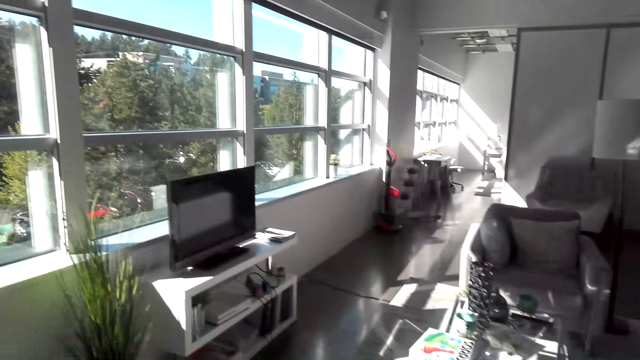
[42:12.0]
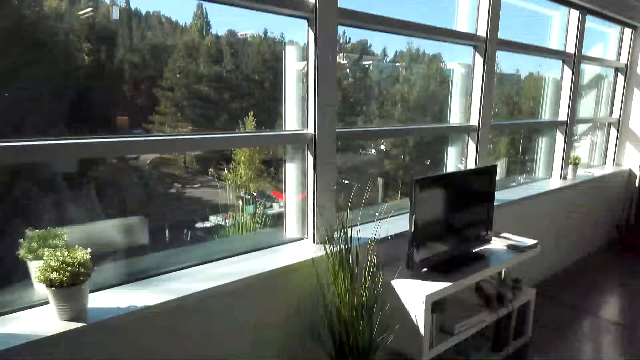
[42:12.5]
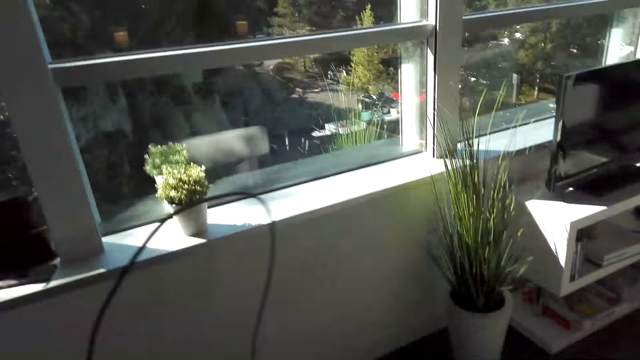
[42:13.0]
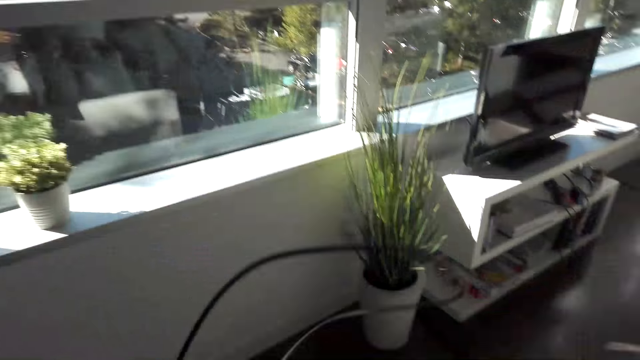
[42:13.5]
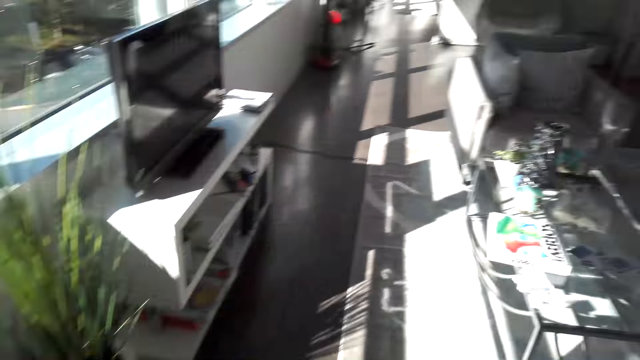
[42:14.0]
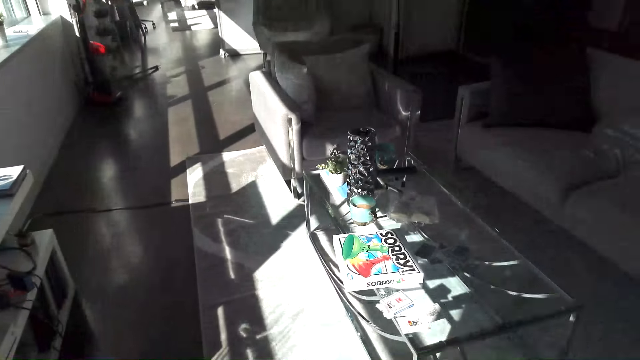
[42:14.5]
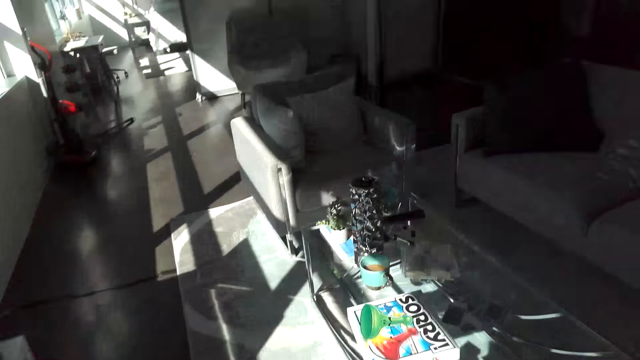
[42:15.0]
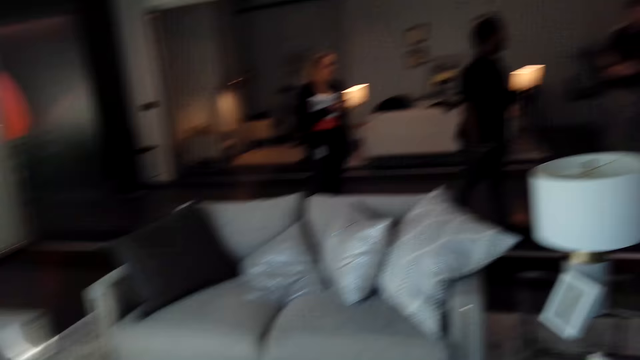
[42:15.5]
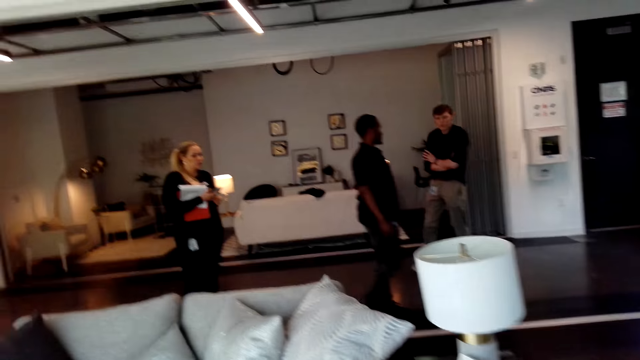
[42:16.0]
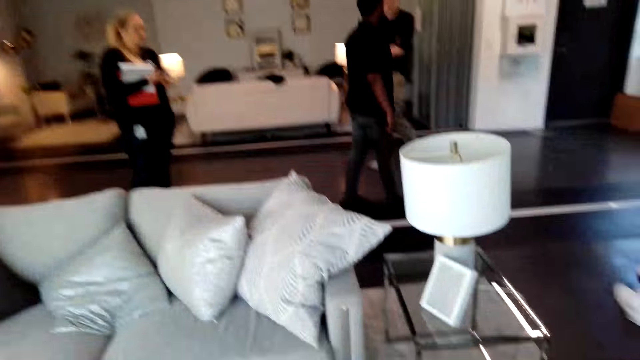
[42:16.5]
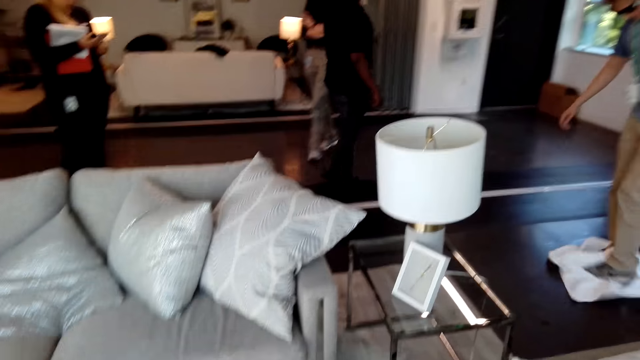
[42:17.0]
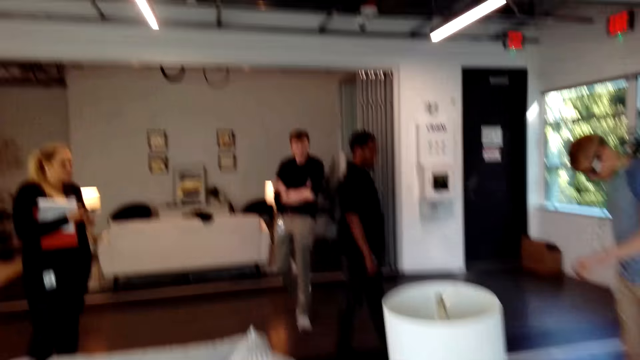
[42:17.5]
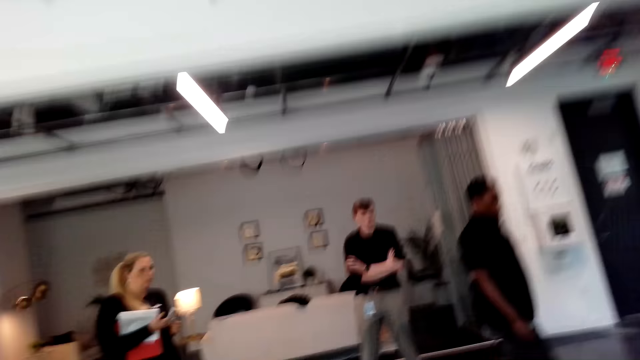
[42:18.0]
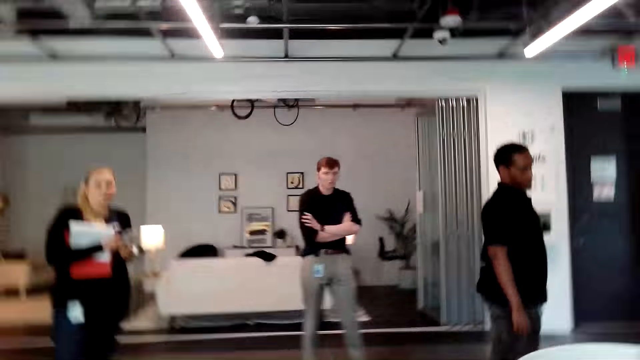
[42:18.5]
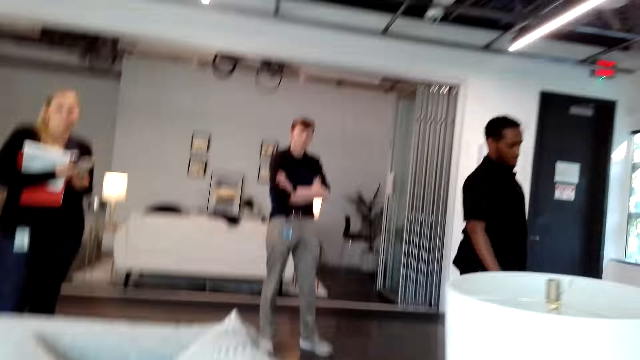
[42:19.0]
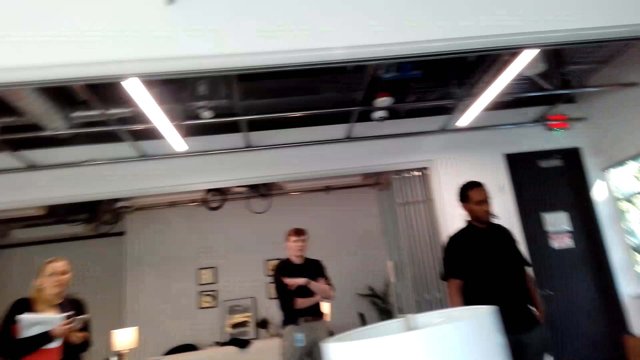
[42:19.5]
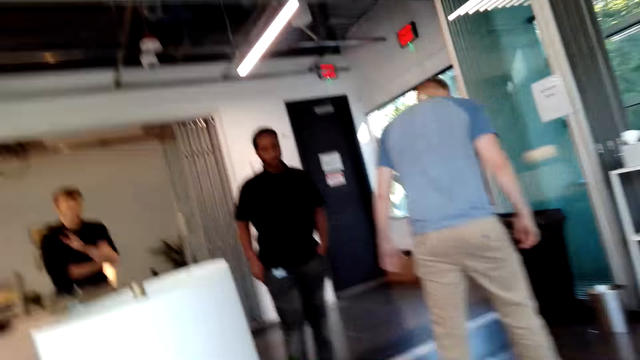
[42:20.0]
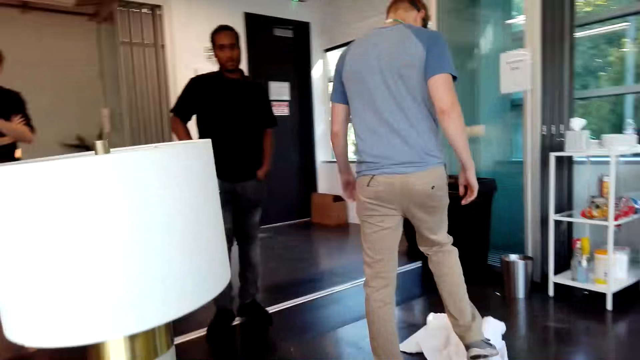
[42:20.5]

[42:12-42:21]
The camera wearer walks in the house. They chat with friends and lift a hose pipe. They talk to a man. The man chats with the camera wearer.

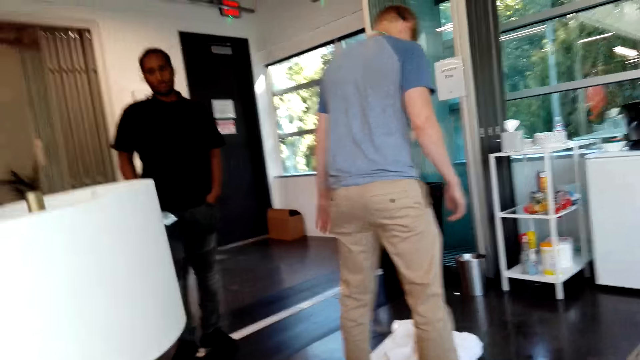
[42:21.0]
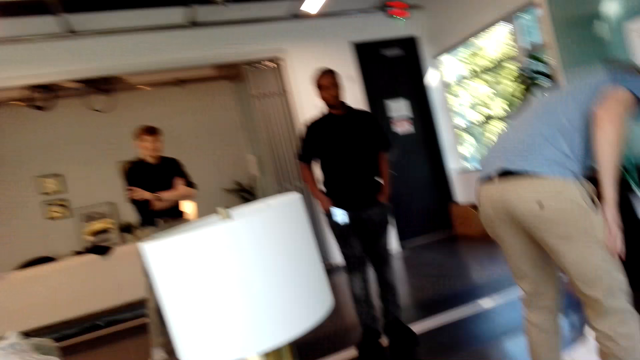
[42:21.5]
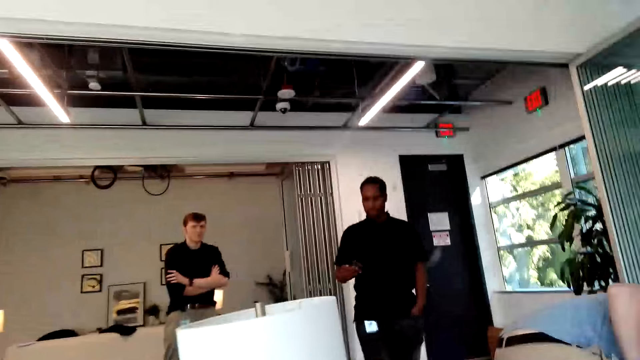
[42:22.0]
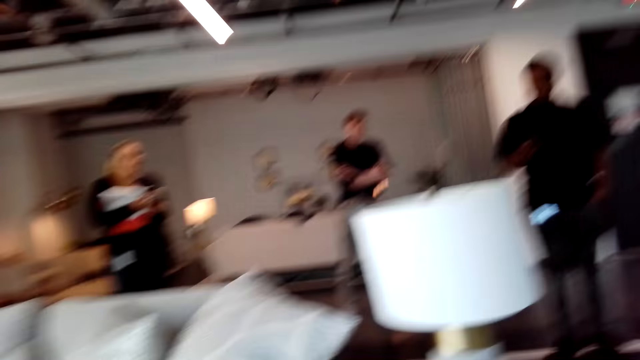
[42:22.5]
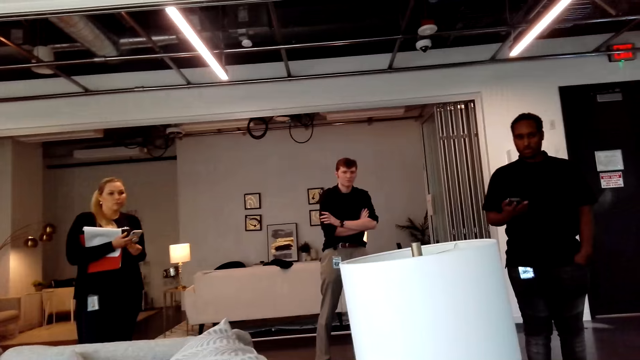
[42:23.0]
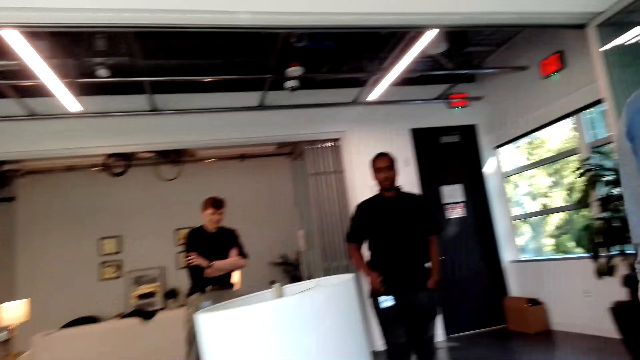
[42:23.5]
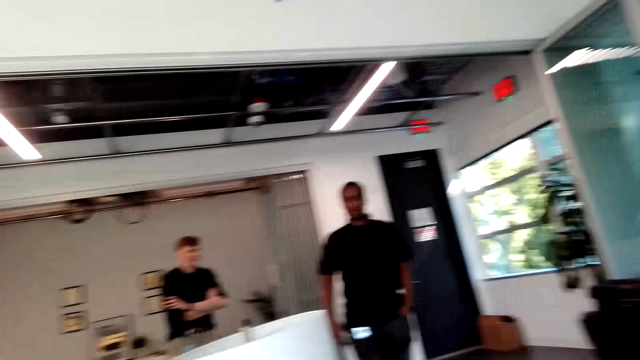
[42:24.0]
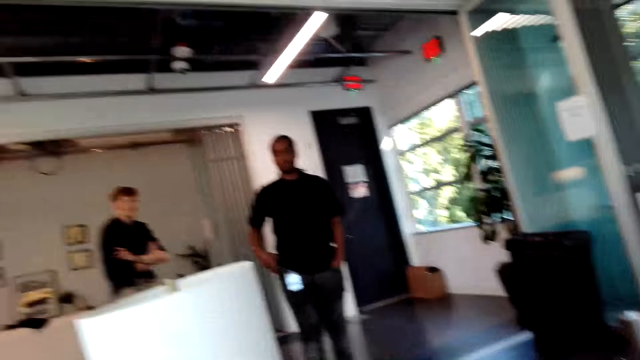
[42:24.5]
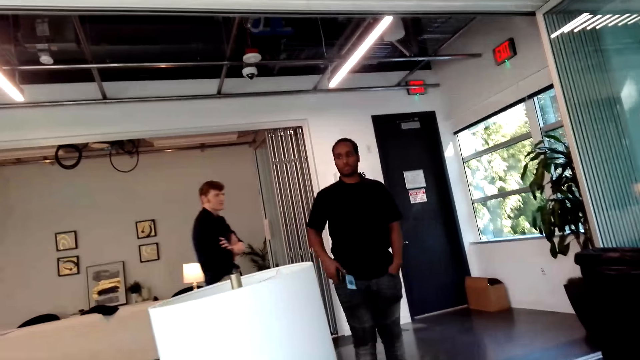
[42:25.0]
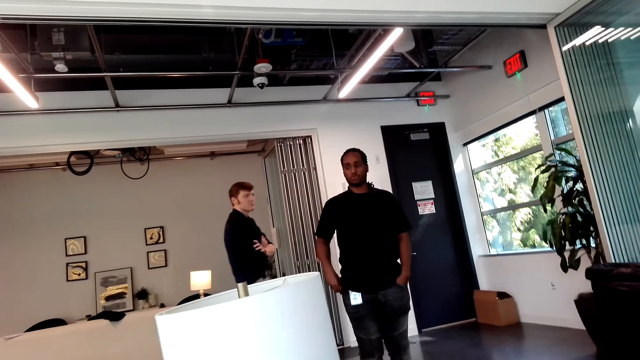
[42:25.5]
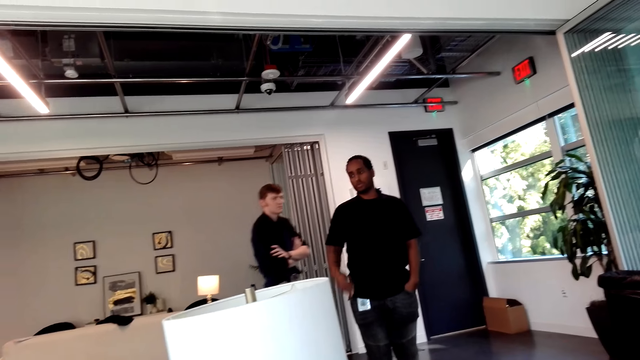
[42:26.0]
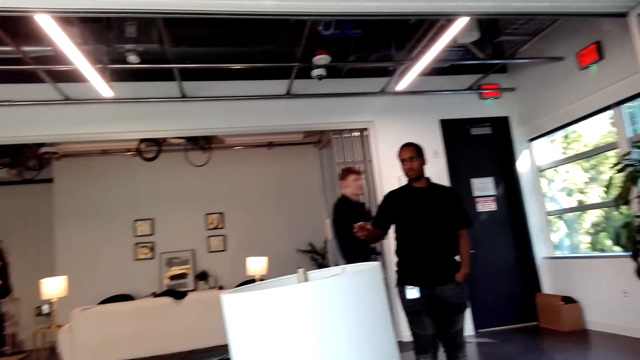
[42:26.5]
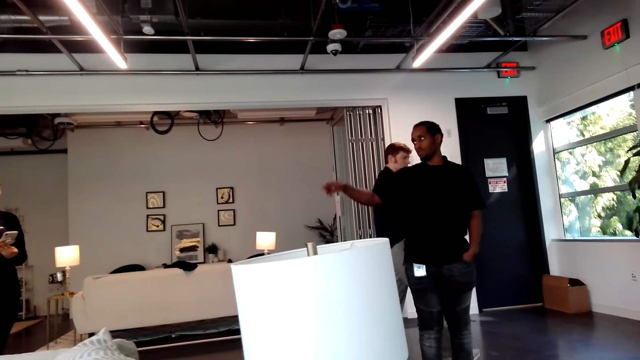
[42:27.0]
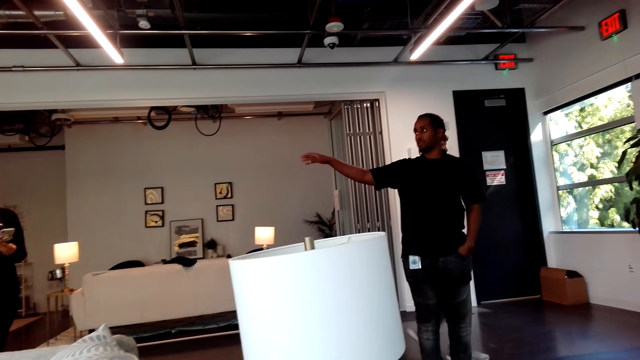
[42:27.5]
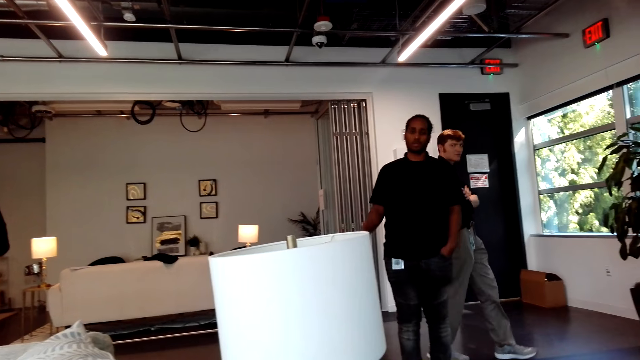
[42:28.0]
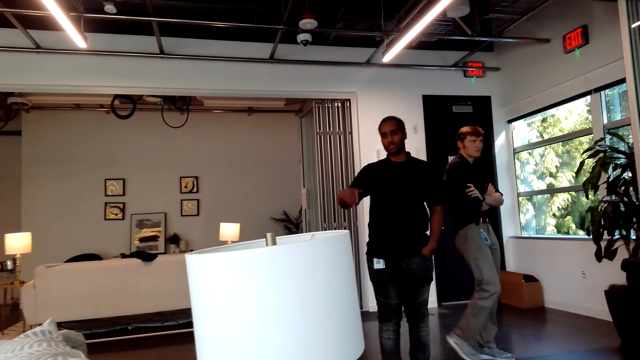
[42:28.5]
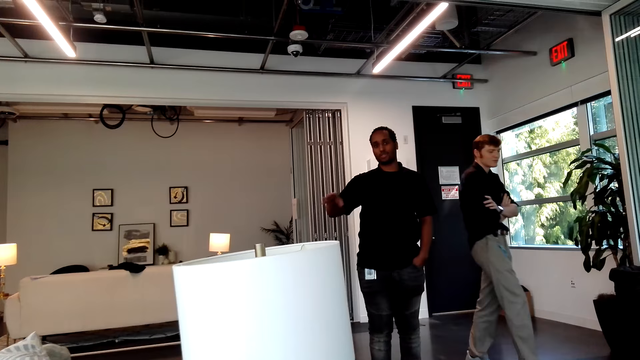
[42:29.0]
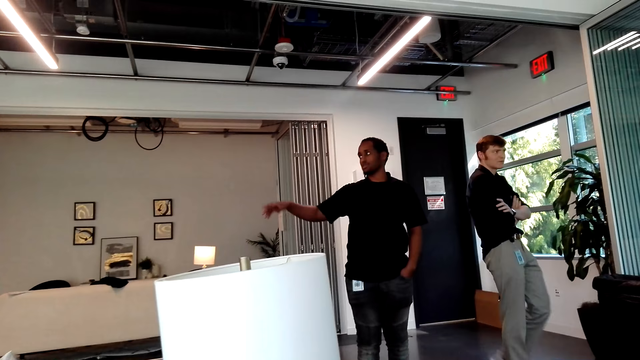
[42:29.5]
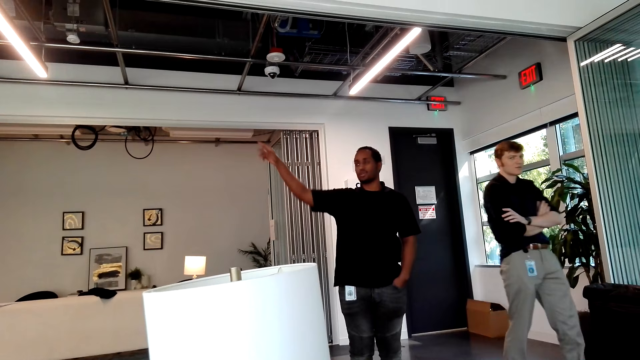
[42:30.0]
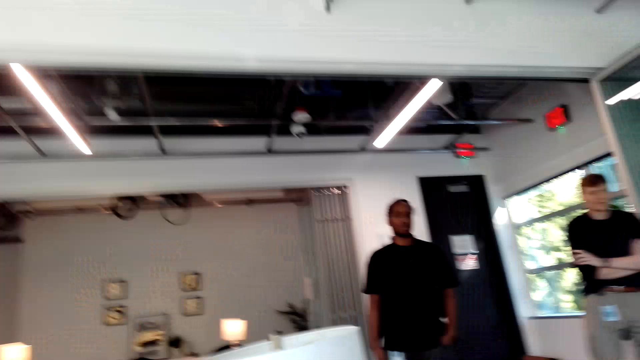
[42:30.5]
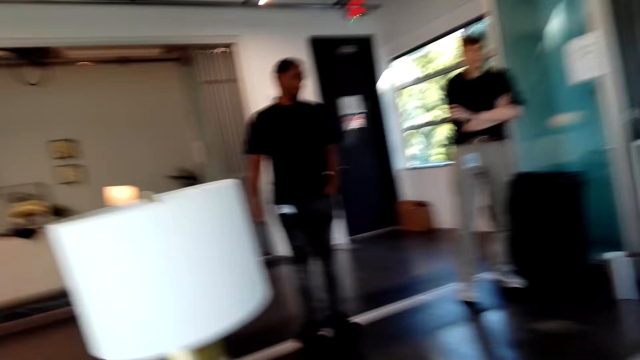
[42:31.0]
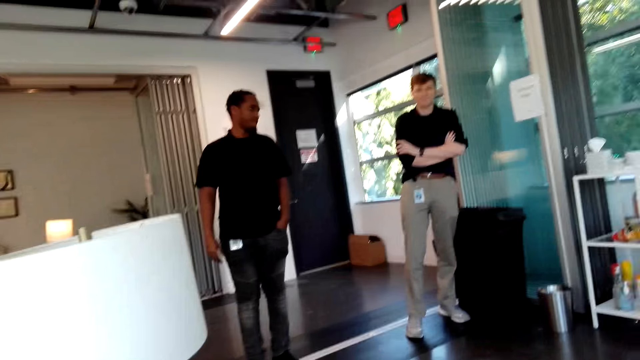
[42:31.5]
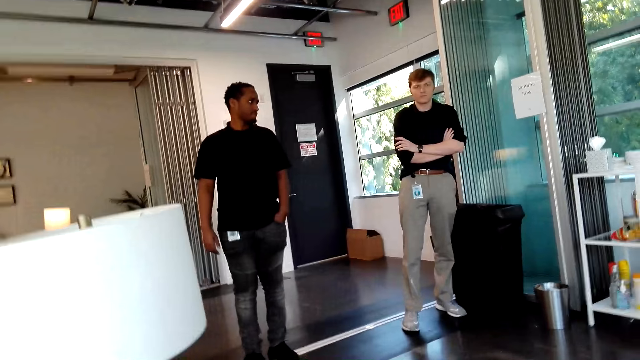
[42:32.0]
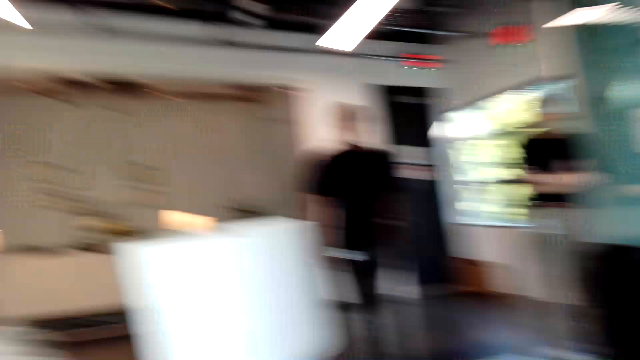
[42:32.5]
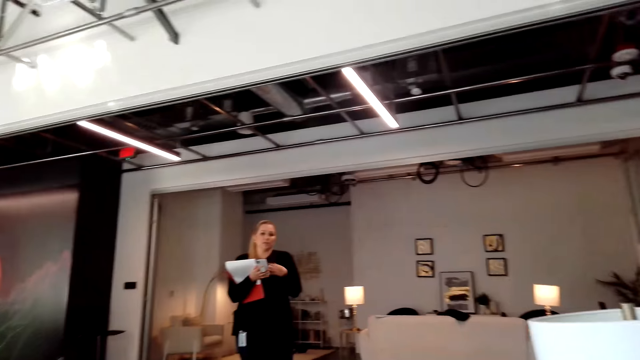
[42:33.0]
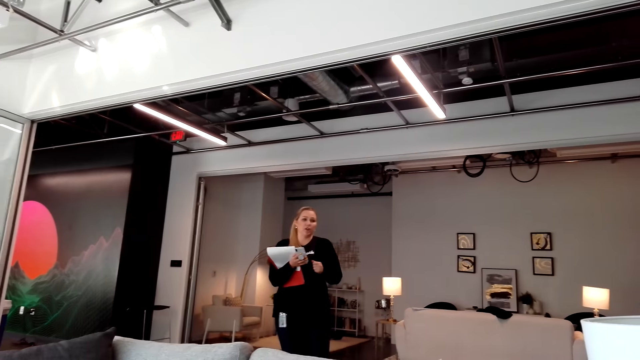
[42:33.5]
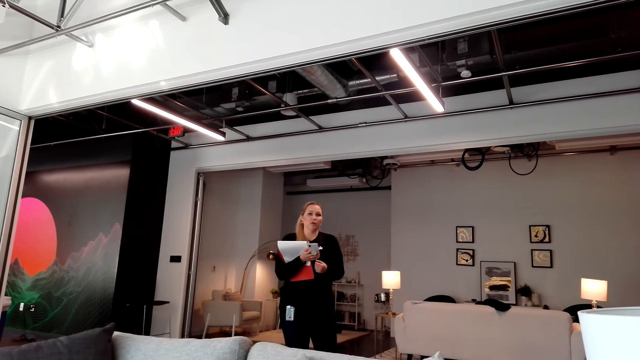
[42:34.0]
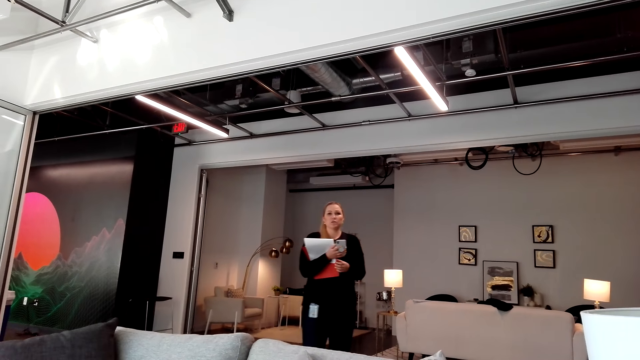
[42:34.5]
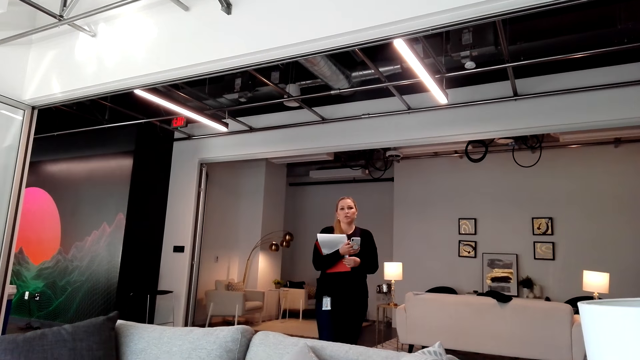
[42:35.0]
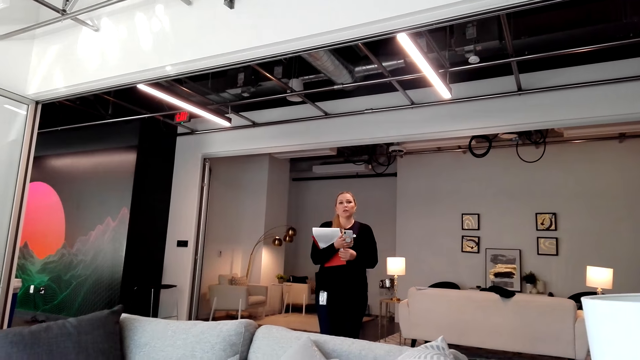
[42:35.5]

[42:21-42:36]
The camera wearer chats with a man. Another man chats with the camera wearer. The camera wearer responds to the other man. They talk to a lady. The lady interacts with the camera wearer.
